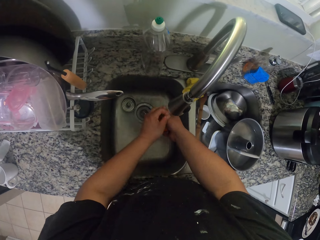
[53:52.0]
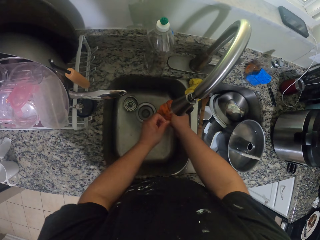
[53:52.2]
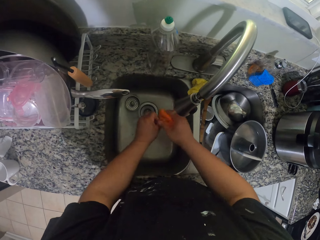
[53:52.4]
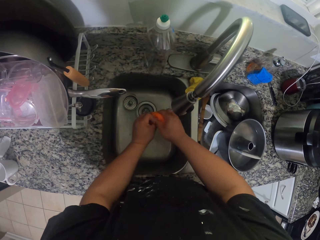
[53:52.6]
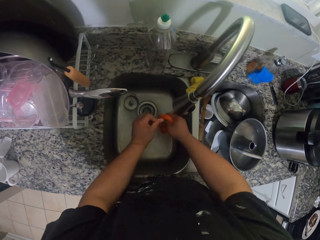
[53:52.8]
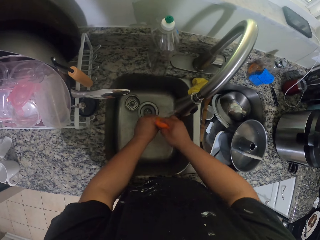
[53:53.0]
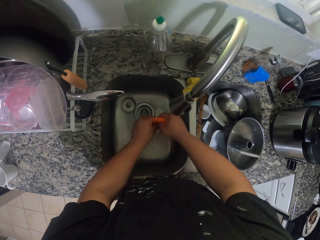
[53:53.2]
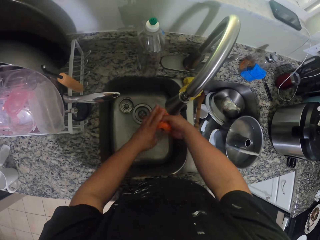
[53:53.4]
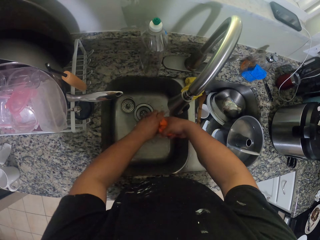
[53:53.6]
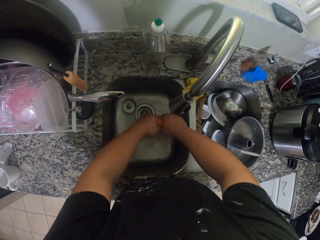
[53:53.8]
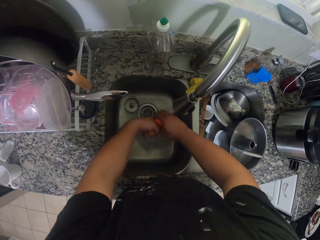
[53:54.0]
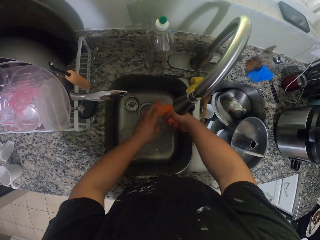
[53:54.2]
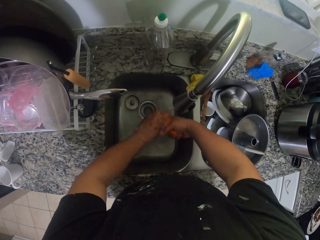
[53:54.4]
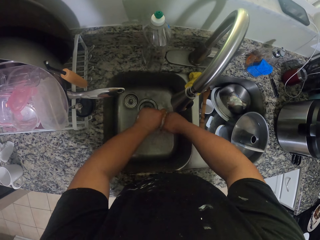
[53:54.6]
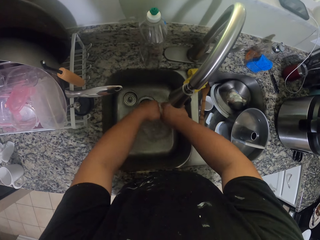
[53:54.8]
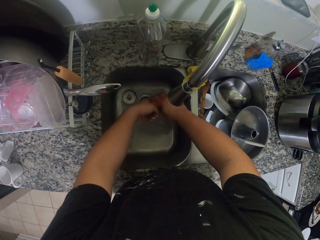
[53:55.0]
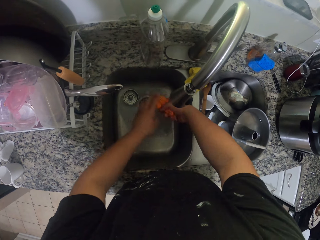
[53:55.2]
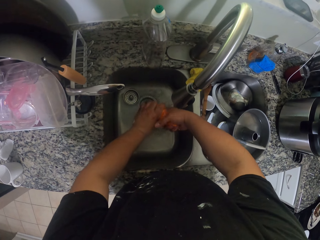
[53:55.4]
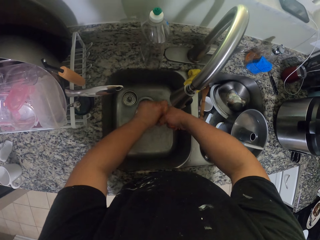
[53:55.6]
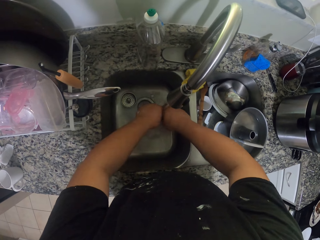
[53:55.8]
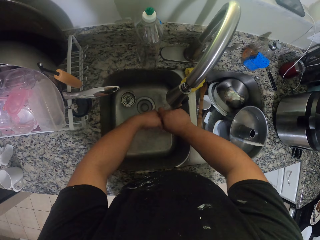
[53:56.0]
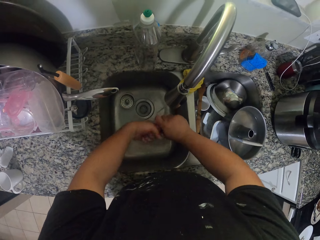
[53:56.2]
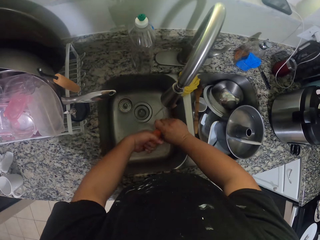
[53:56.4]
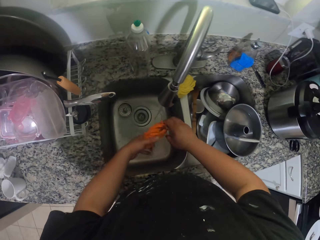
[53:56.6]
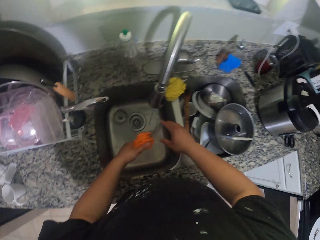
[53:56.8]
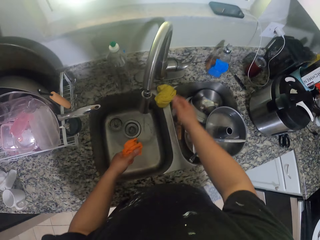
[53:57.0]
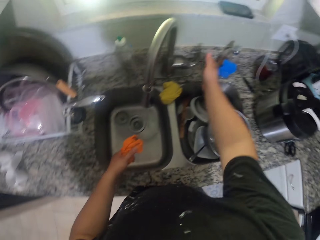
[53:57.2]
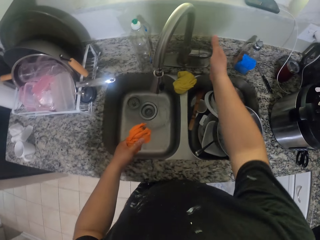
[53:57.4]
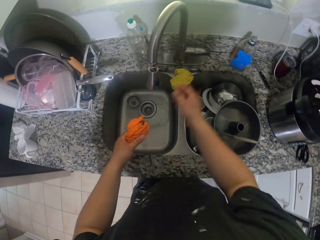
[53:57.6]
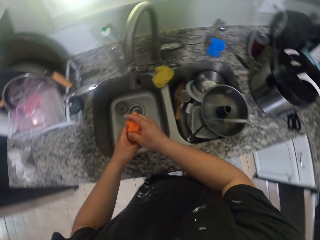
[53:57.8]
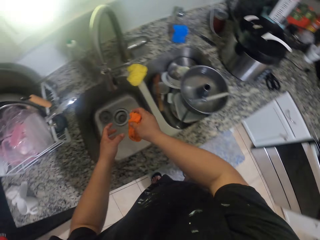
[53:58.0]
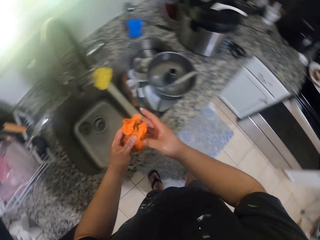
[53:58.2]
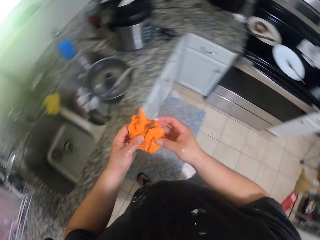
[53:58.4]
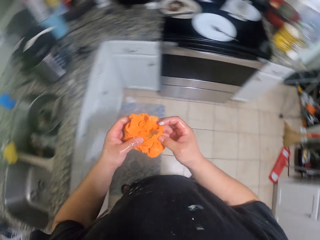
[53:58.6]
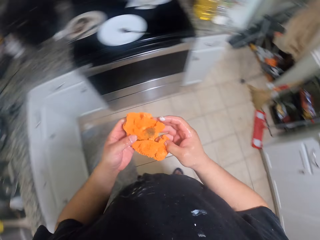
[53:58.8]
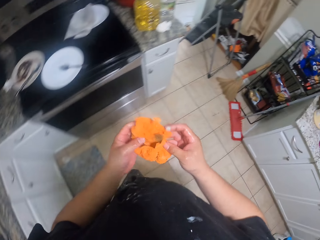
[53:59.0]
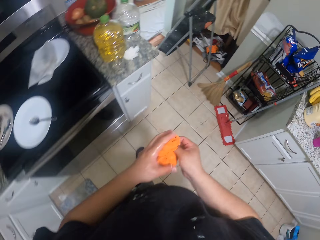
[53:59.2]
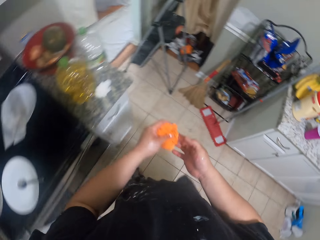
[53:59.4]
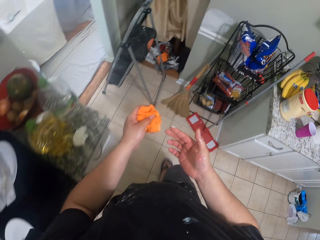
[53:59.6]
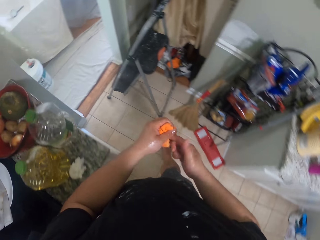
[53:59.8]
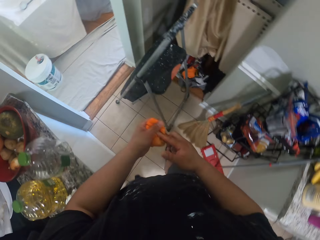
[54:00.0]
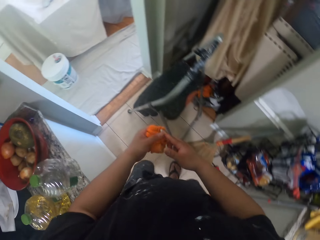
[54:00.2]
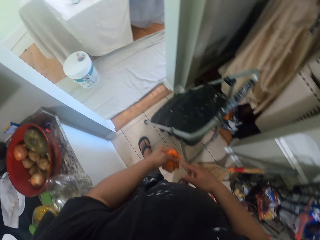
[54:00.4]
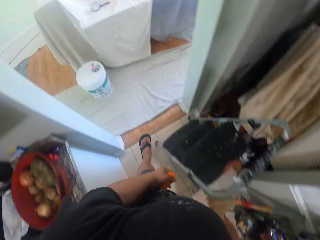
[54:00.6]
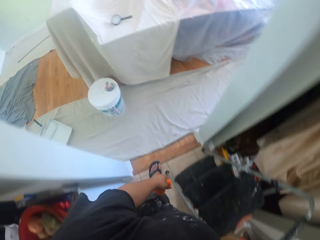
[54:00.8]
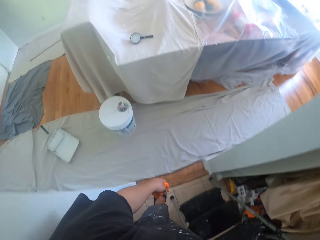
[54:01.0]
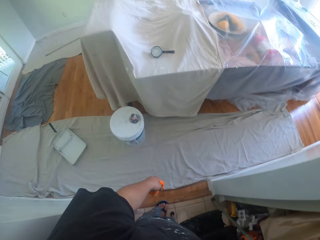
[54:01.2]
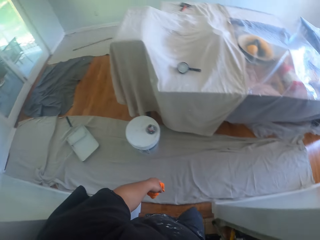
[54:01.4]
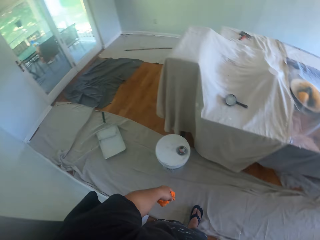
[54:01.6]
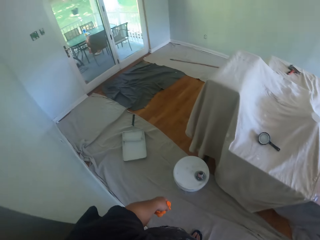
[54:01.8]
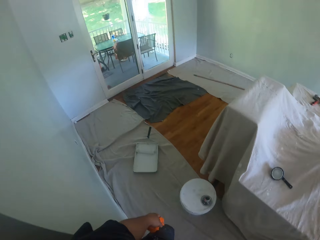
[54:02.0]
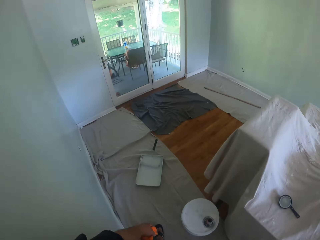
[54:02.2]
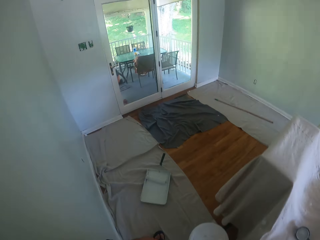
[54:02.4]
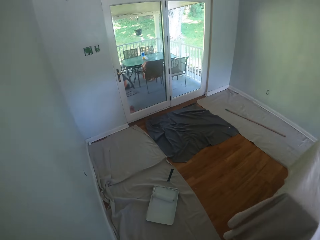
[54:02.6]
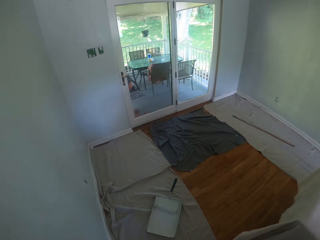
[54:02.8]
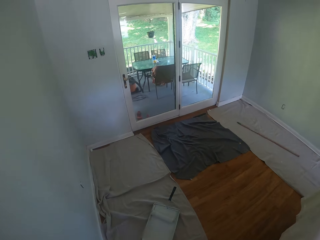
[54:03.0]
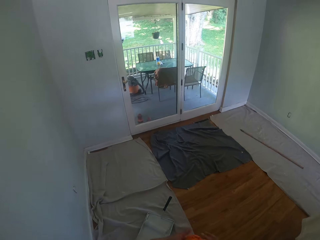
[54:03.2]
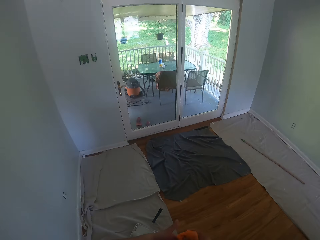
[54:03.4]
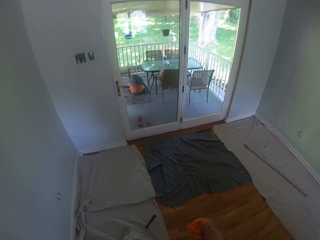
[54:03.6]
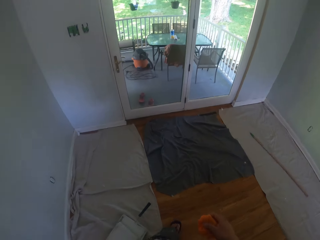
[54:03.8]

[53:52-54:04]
The camera wearer squeezes the rag. They turn off the water from the tap. They turn around. They walk around. They wipe the fingers. They walk to another room.

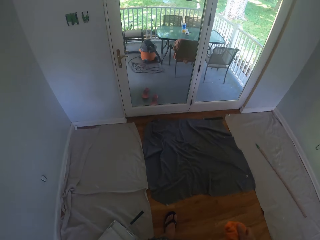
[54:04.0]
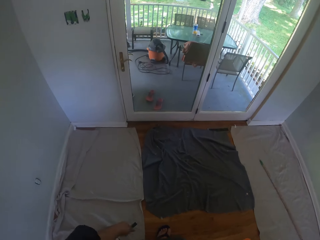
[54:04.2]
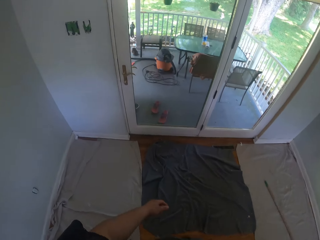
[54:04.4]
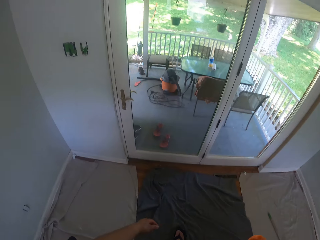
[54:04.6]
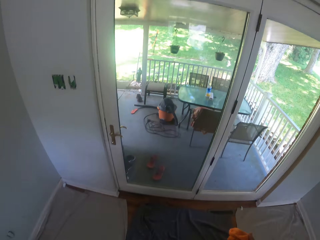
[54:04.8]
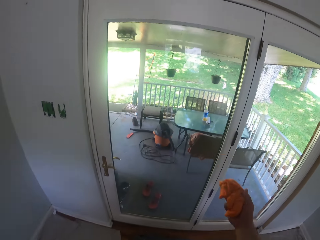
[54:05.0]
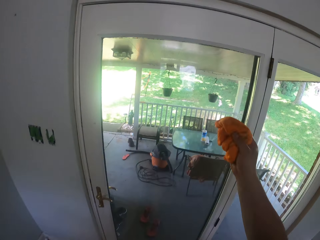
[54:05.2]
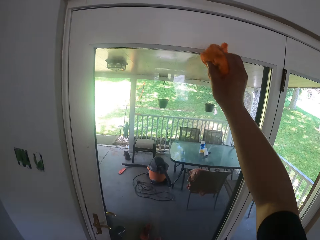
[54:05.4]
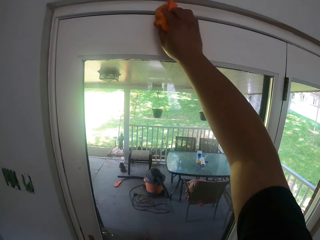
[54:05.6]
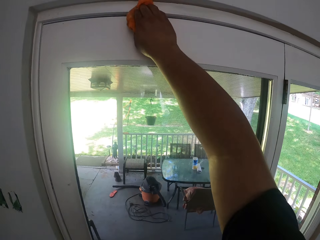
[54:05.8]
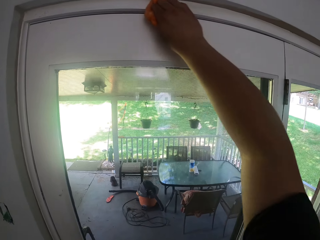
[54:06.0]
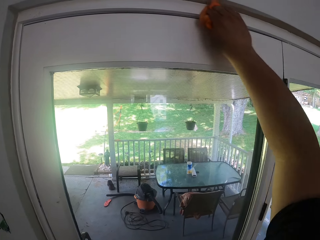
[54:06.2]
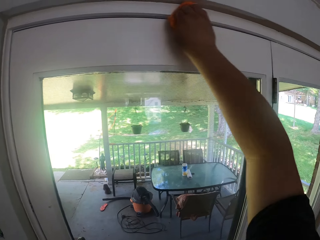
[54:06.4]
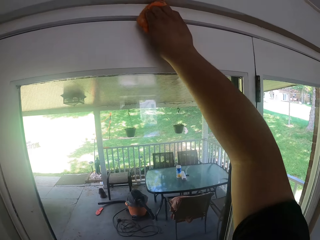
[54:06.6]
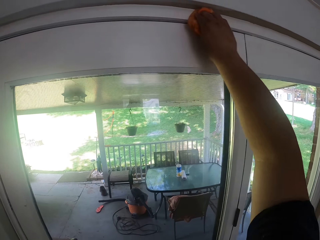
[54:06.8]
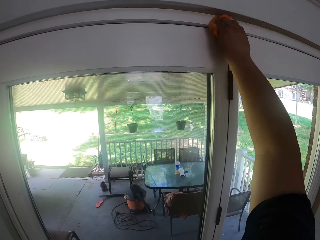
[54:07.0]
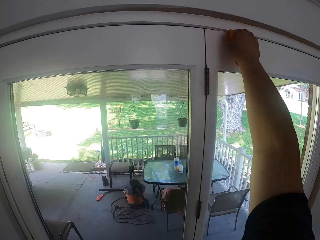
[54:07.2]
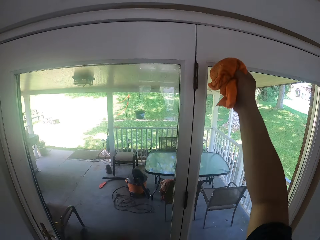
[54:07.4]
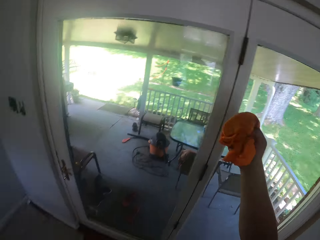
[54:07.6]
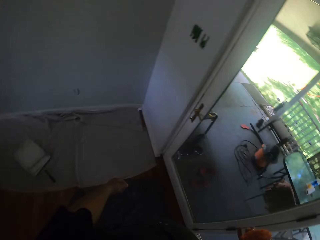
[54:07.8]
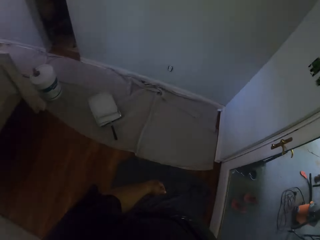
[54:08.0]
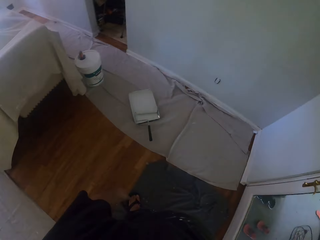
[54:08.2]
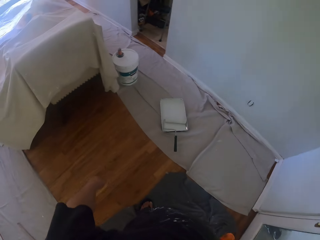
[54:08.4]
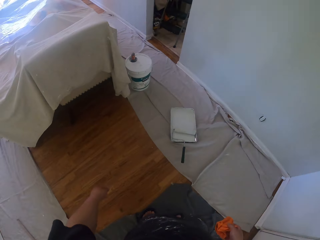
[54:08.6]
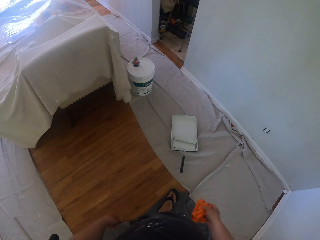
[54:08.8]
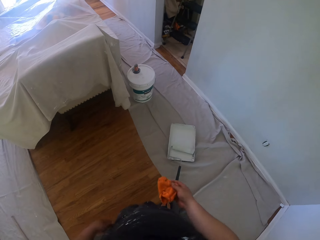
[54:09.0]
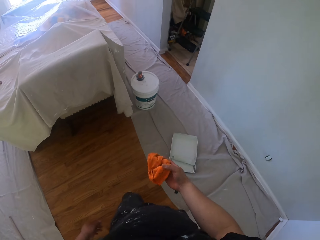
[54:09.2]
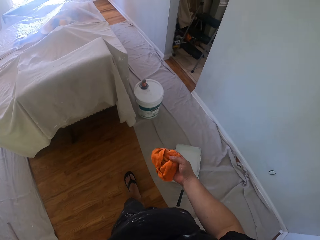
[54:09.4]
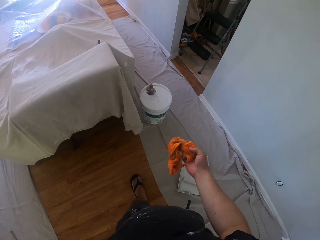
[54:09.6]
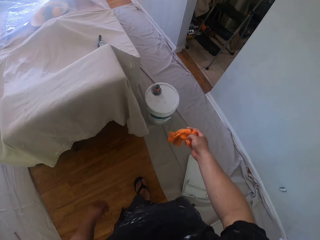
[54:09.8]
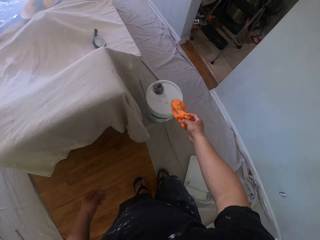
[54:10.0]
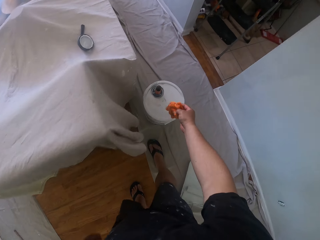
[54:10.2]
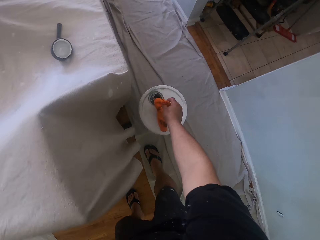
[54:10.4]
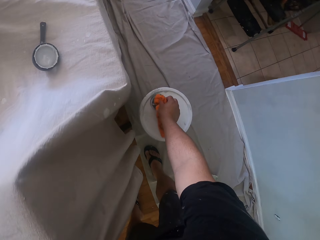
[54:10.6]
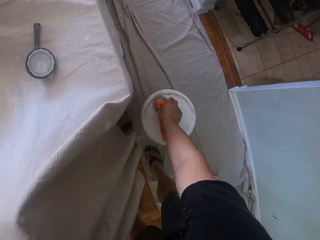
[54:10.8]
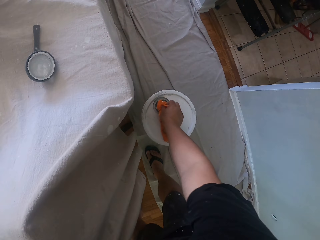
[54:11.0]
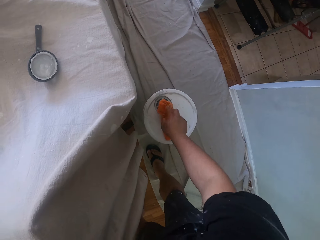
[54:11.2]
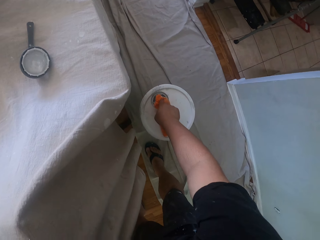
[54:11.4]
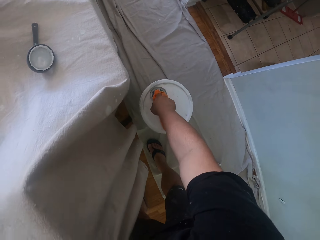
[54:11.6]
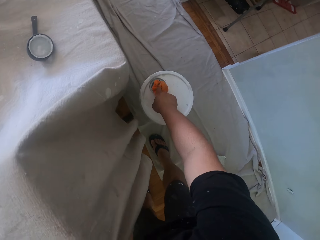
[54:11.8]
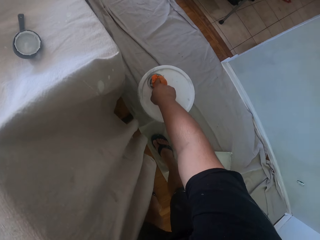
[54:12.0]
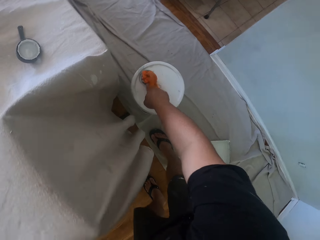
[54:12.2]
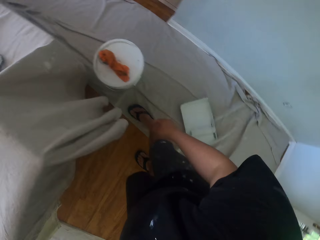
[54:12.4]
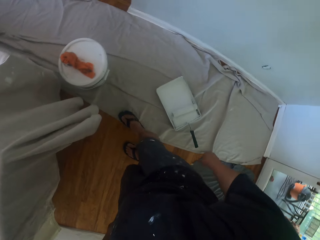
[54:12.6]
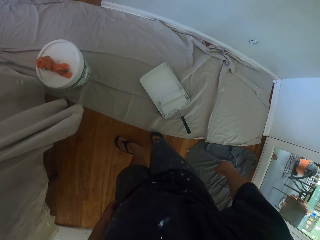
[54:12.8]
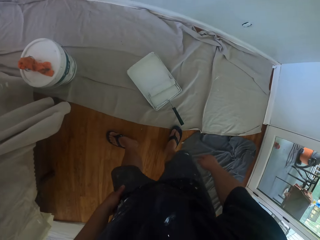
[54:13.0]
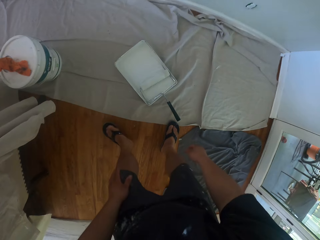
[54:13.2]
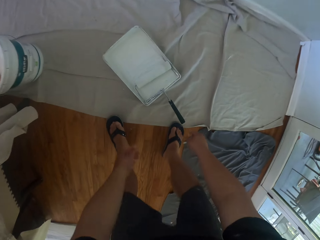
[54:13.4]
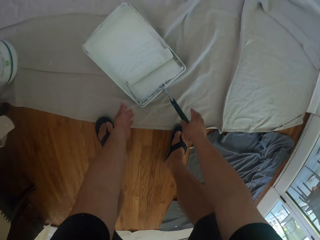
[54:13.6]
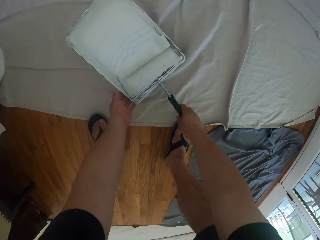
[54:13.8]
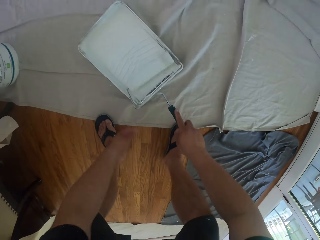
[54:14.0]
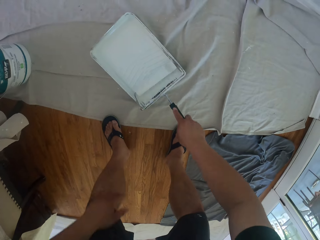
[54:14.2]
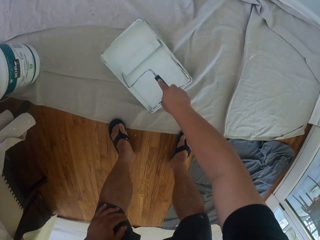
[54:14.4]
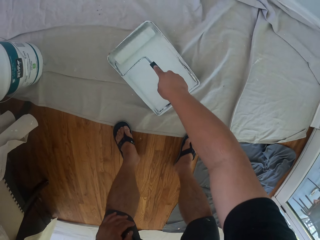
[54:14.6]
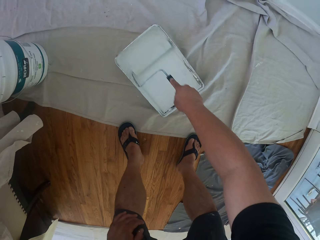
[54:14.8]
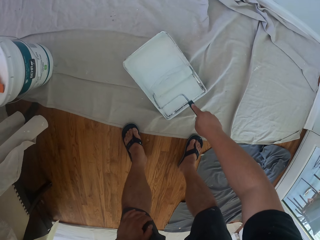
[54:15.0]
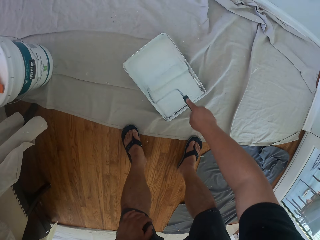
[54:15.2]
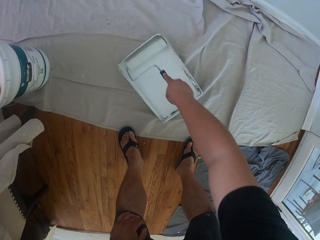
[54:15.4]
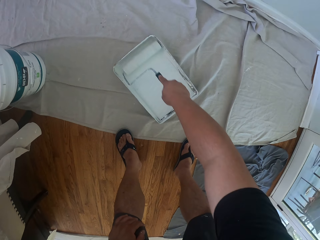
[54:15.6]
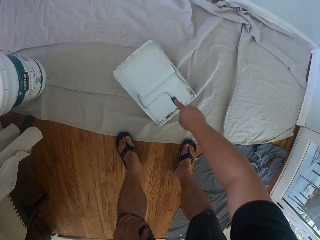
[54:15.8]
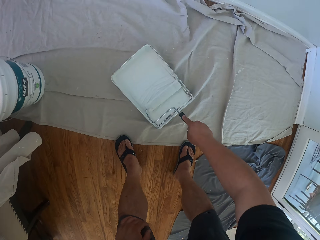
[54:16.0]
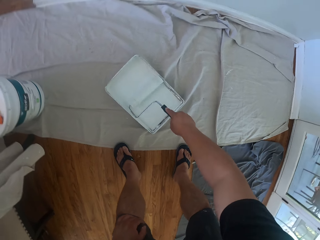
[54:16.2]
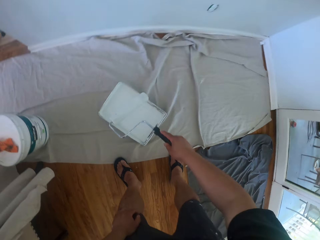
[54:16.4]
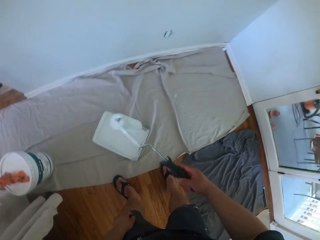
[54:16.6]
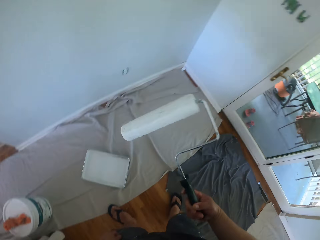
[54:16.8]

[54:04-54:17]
The camera wearer cleans the door with the napkin. They walk around. They drop the napkin on the paint bucket. They move backward. They bend down. They take some paint from the paint can with the roller brush. They pick the roller brush.
